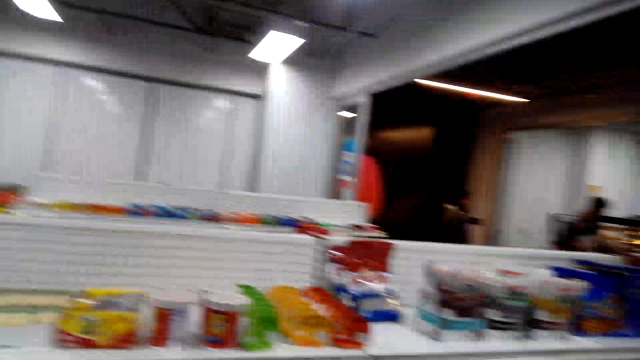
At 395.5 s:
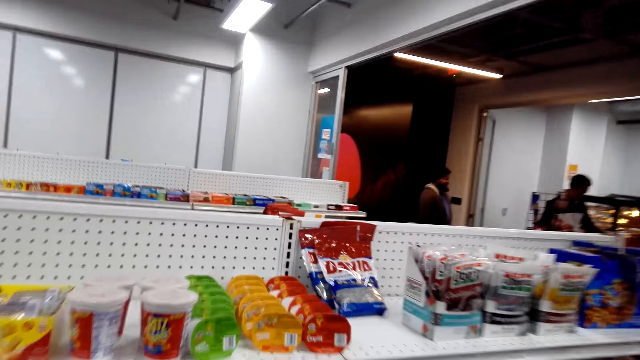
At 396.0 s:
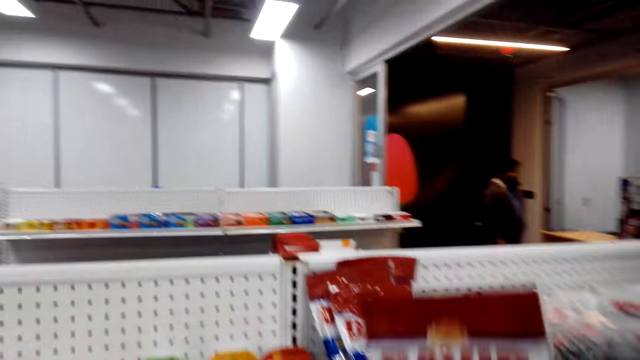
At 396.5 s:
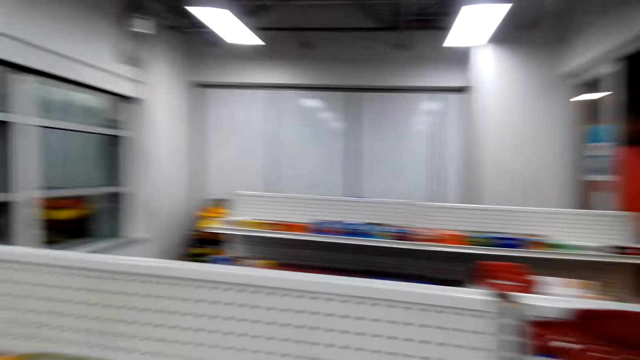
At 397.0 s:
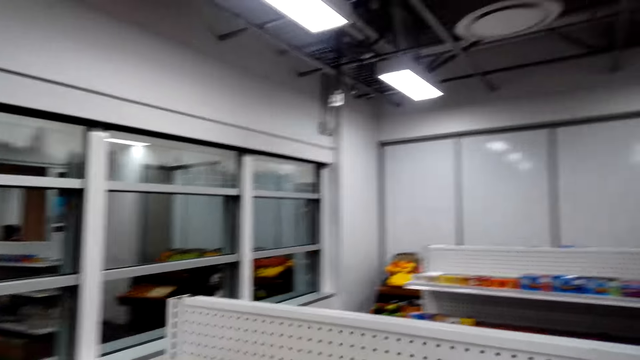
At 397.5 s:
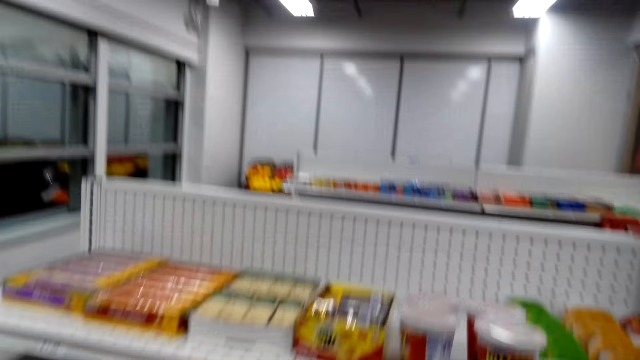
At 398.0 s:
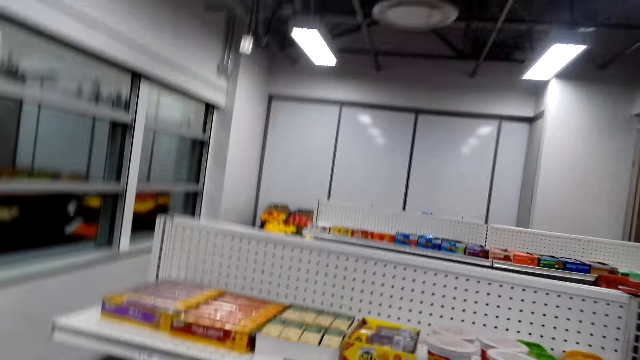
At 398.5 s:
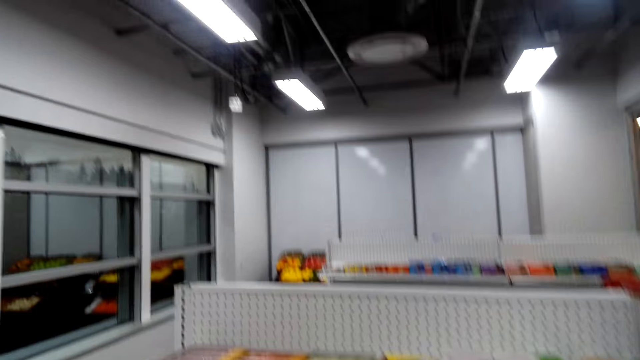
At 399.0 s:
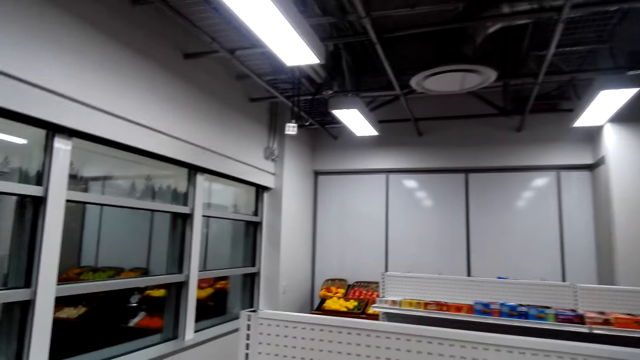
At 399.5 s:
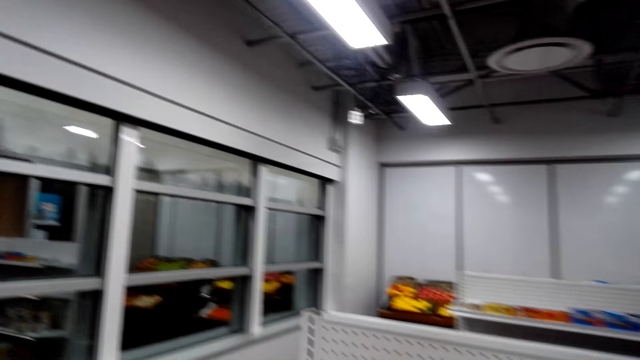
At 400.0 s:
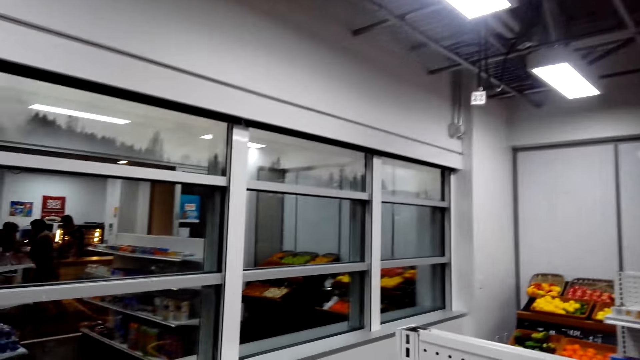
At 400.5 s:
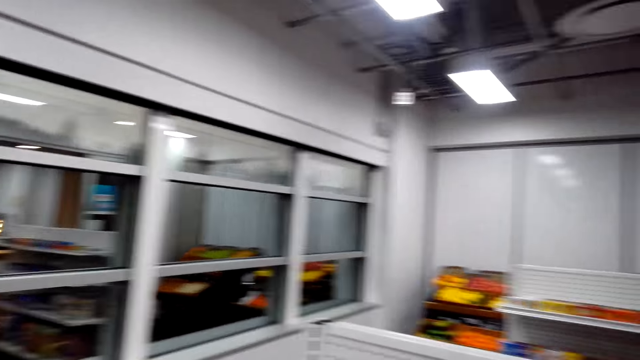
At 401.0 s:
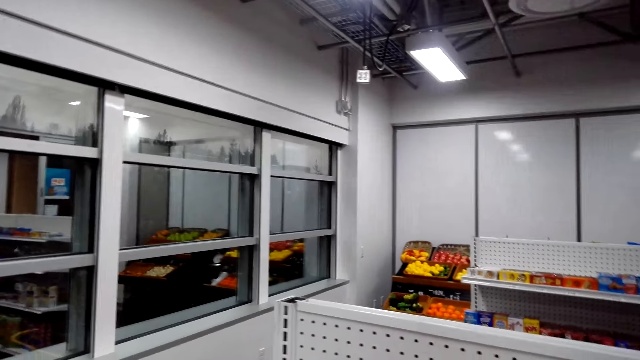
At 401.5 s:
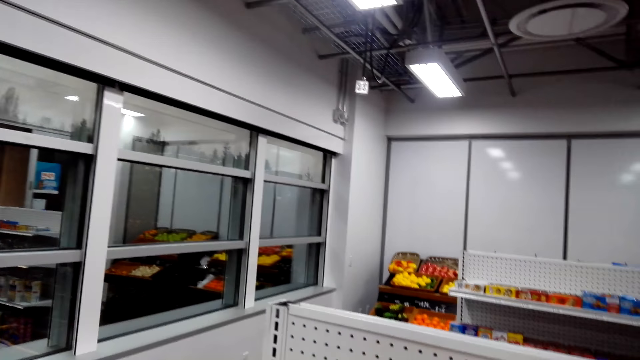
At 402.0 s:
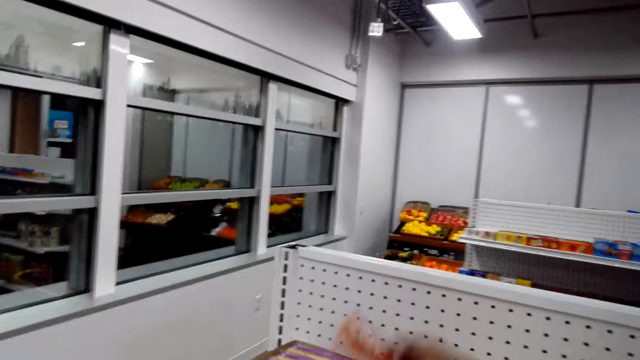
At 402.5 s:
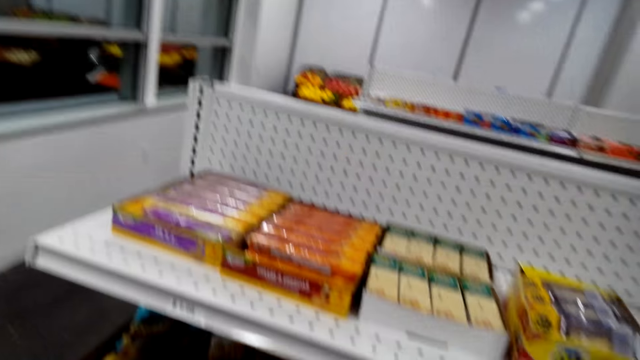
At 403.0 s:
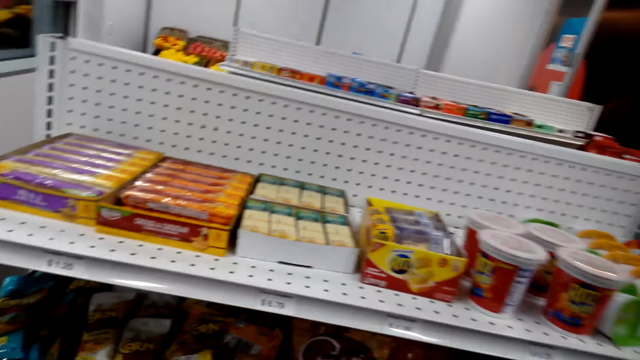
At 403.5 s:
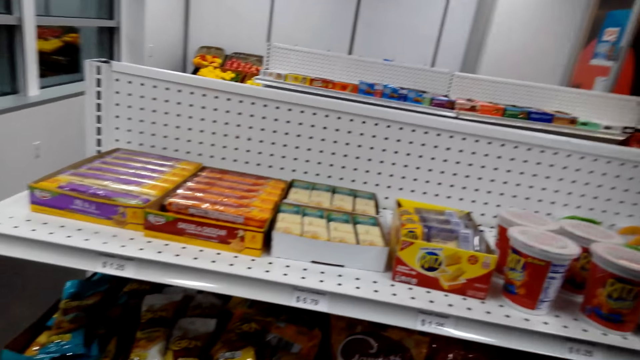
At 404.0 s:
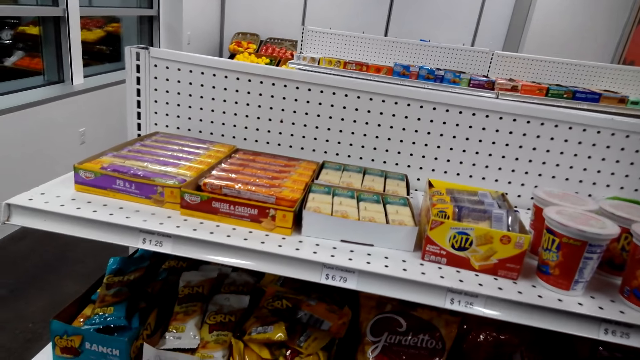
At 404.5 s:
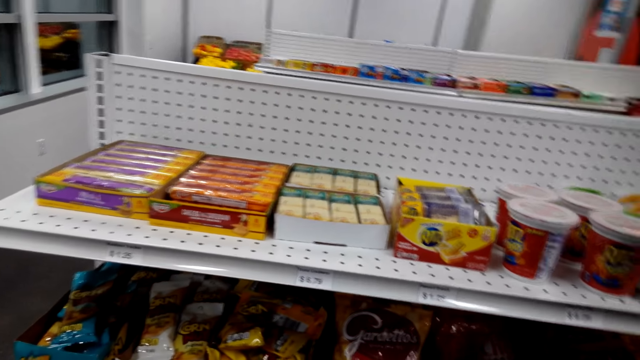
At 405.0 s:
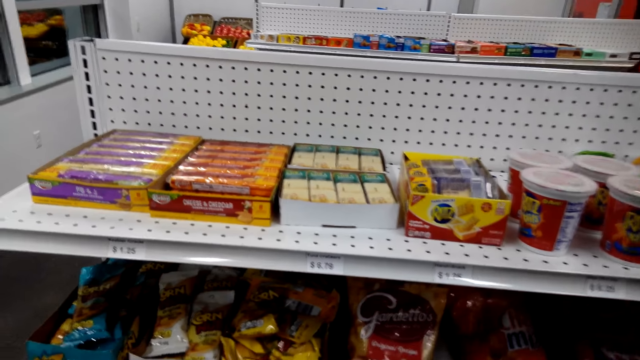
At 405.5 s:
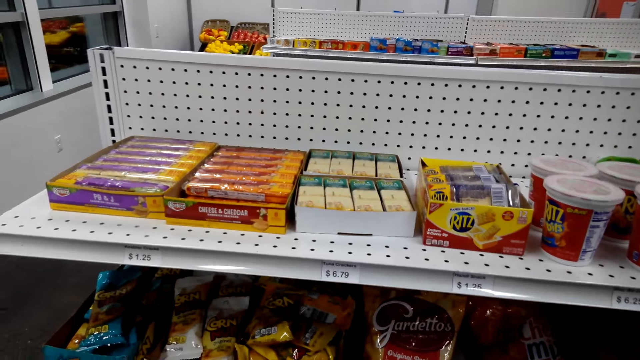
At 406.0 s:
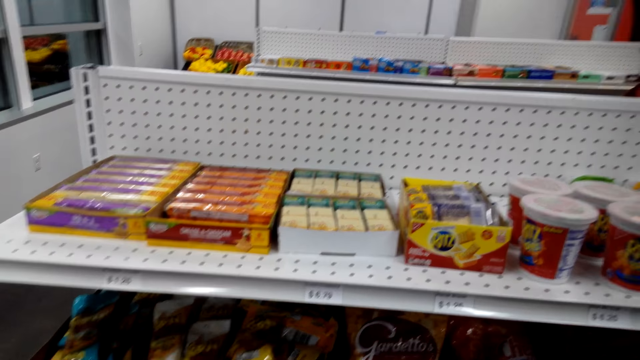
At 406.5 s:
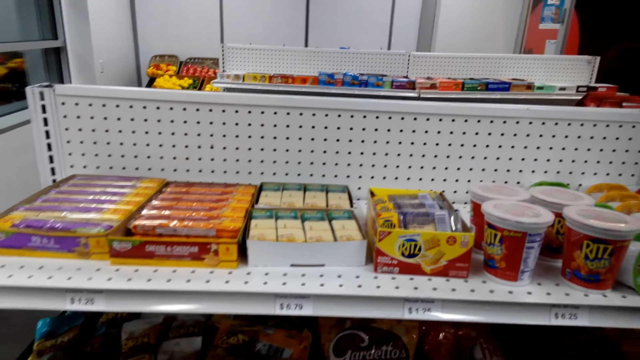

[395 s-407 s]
The camera wearer puts the snack on the shelf. They talk to a person. They pick snacks from the shelf.

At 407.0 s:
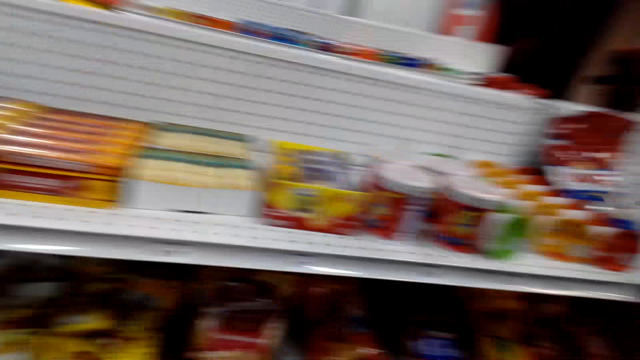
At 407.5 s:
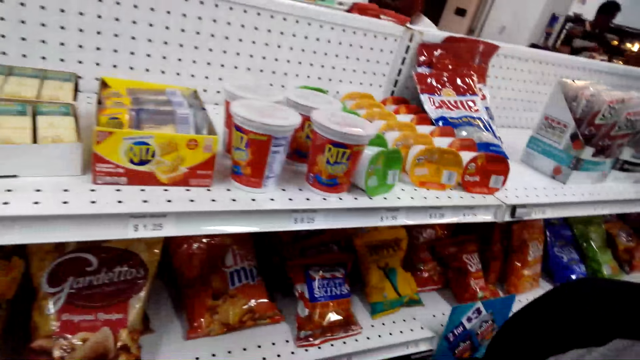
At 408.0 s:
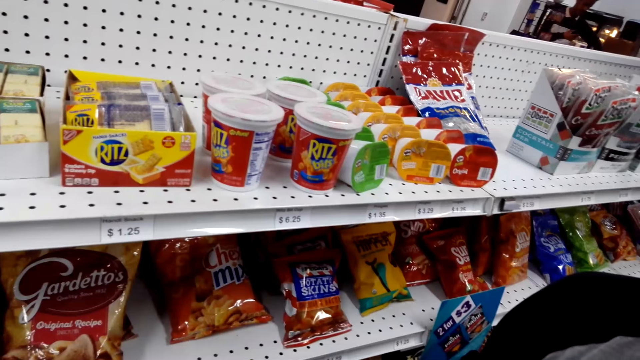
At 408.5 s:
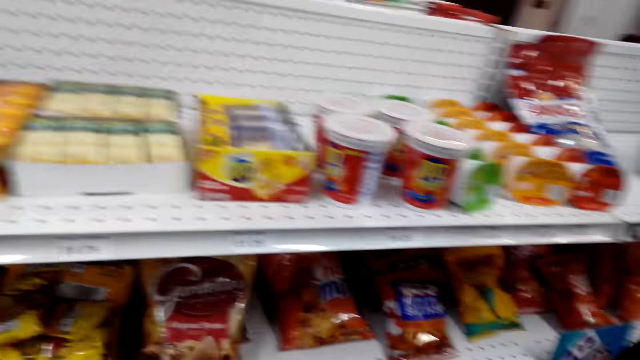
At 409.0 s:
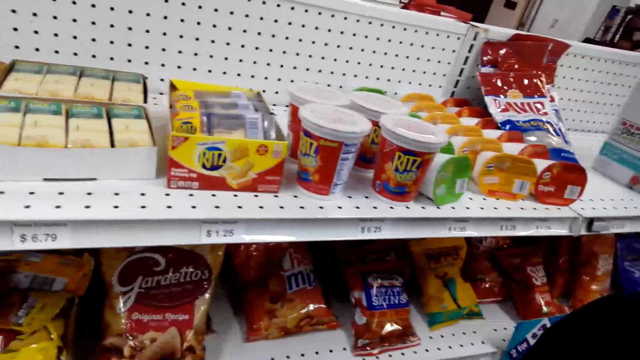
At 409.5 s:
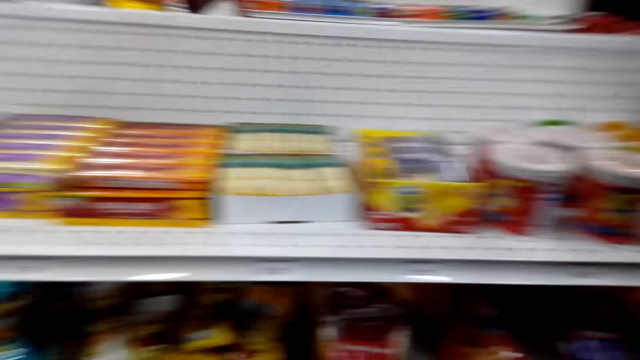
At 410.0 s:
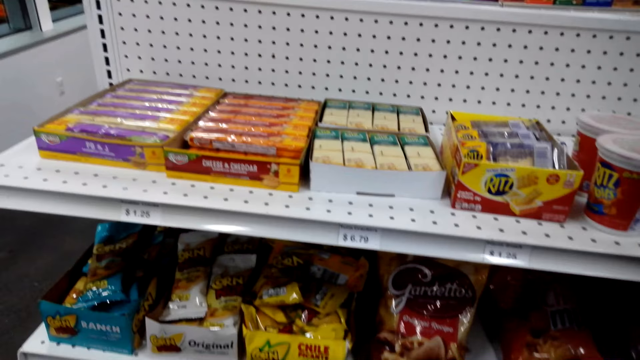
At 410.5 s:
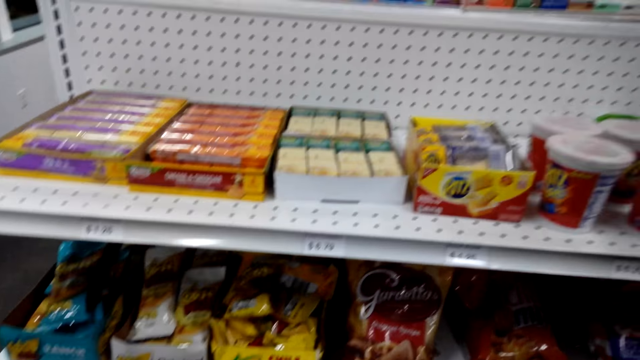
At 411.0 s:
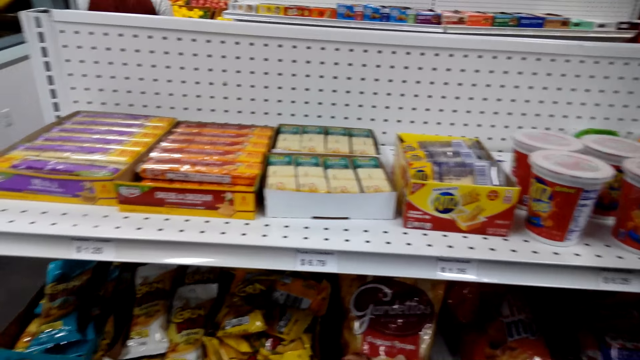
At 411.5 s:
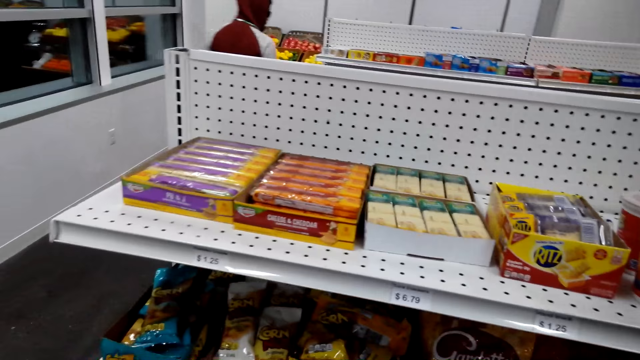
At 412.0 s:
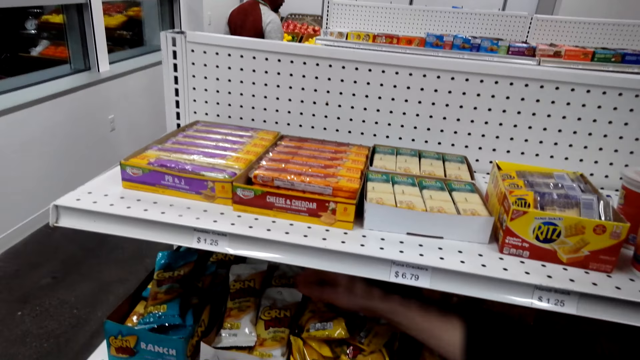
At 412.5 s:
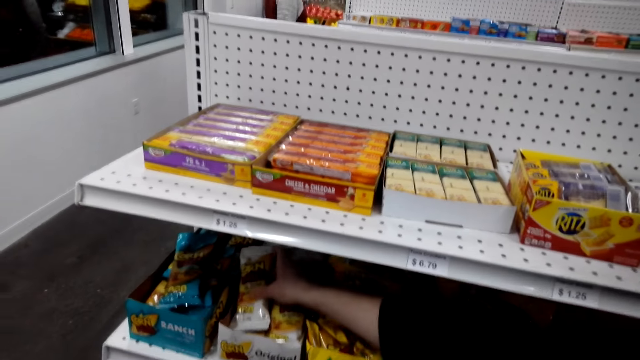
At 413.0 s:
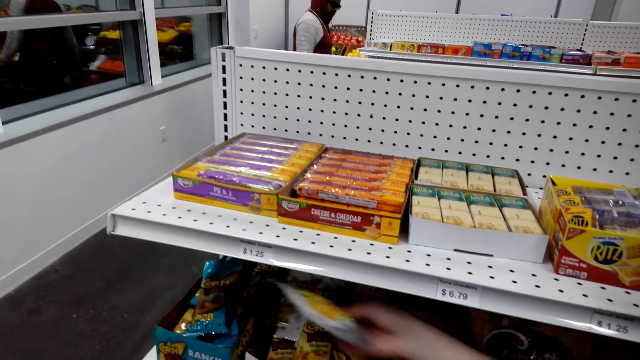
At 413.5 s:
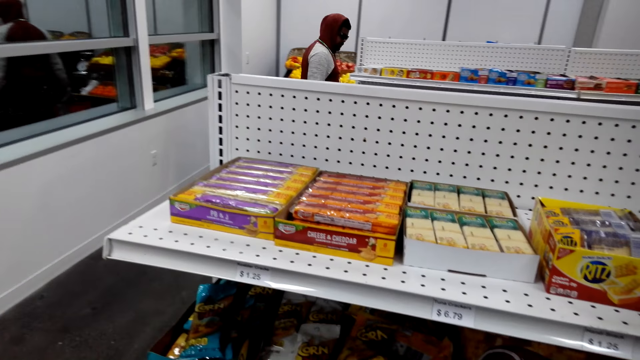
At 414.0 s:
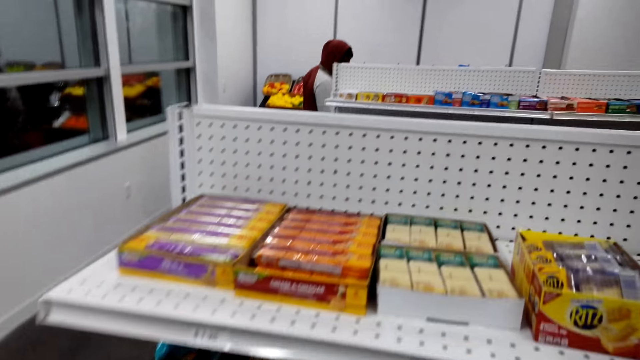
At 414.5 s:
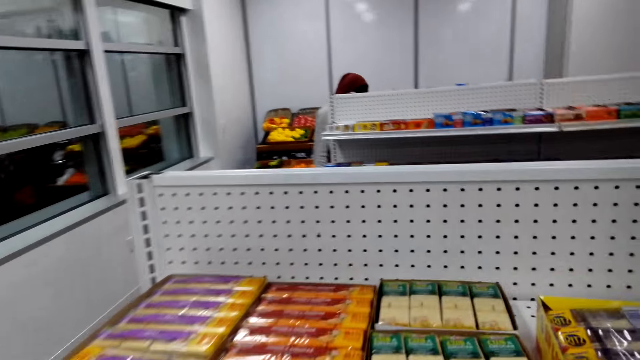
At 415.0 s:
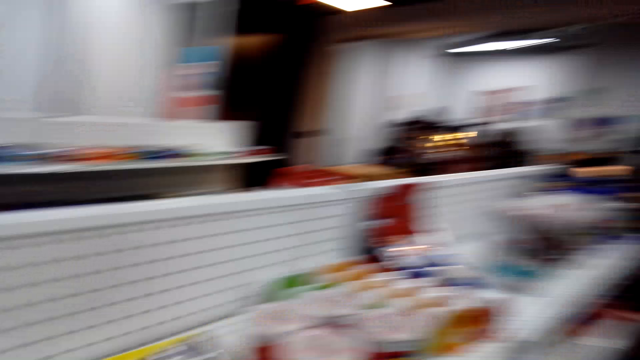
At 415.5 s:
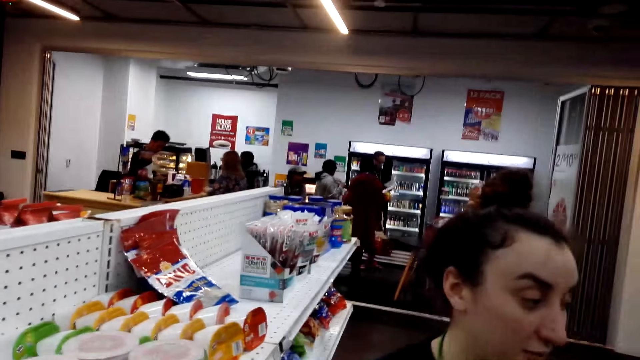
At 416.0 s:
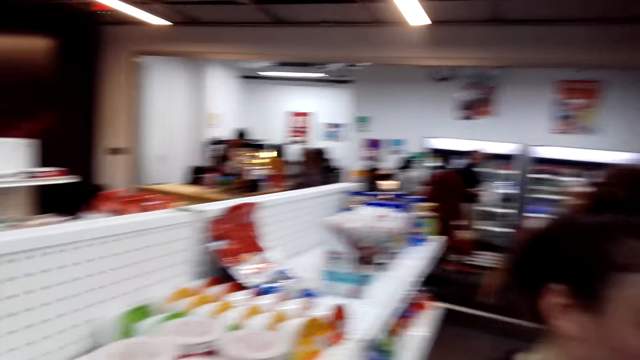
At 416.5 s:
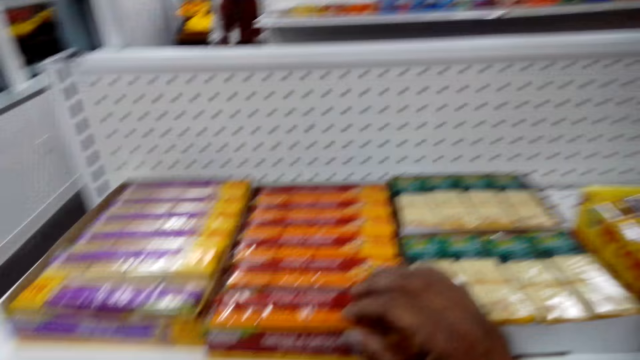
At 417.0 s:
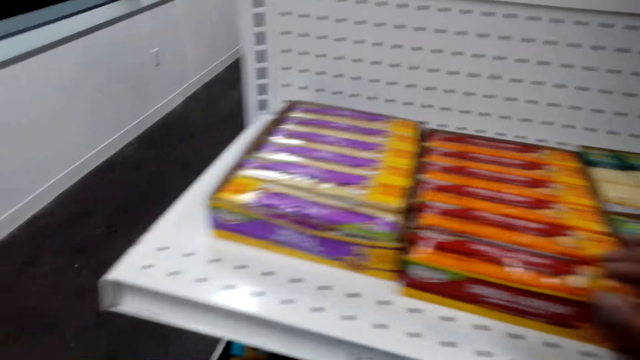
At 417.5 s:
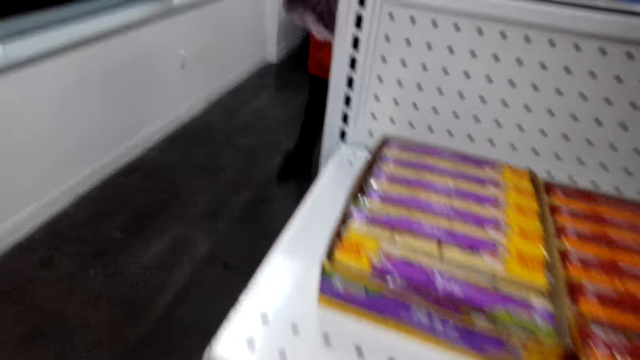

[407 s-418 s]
A woman picks a snack from the shelf. The camera wearer walks to the next shelf. They look around.
